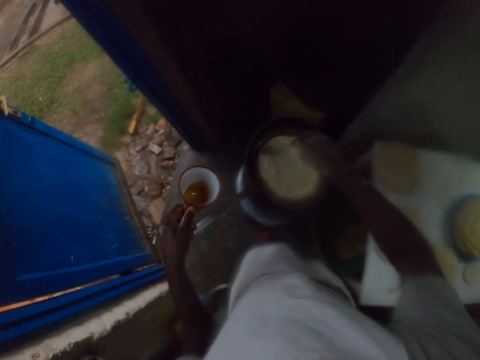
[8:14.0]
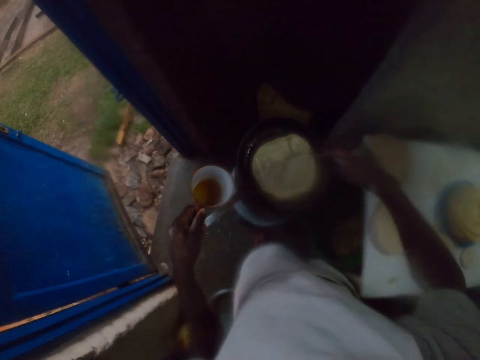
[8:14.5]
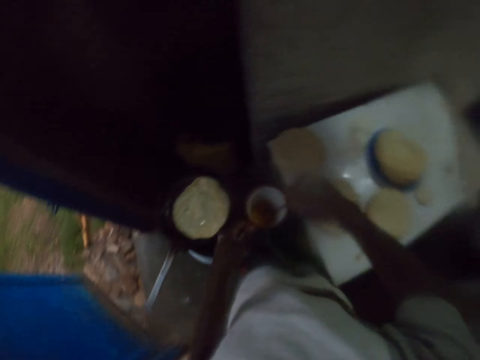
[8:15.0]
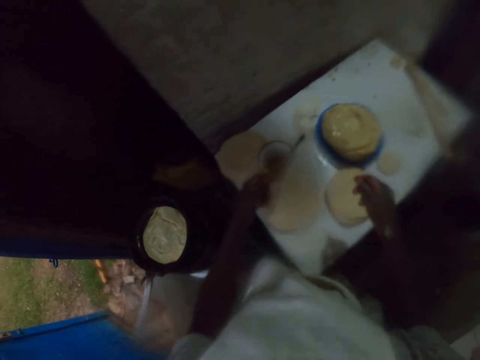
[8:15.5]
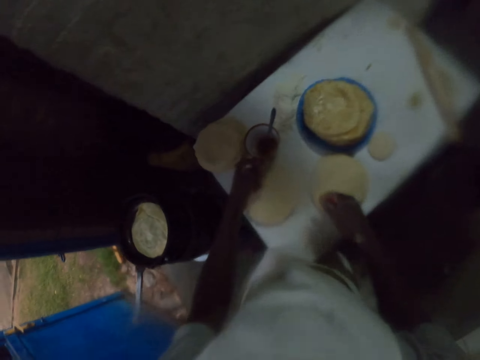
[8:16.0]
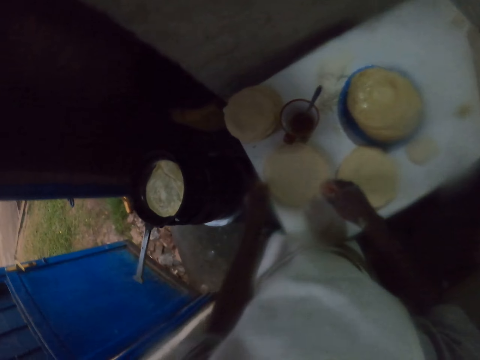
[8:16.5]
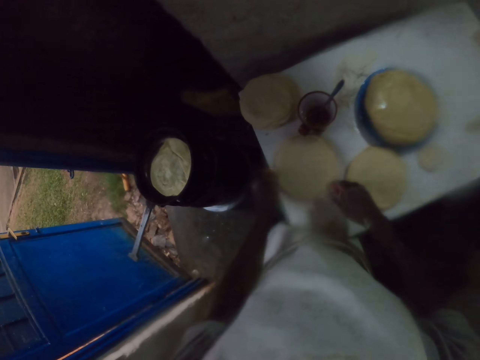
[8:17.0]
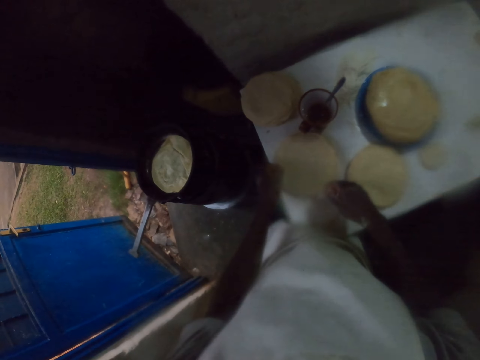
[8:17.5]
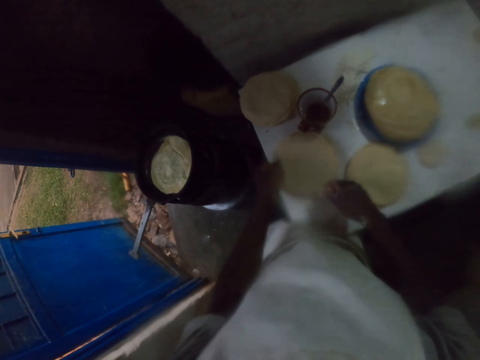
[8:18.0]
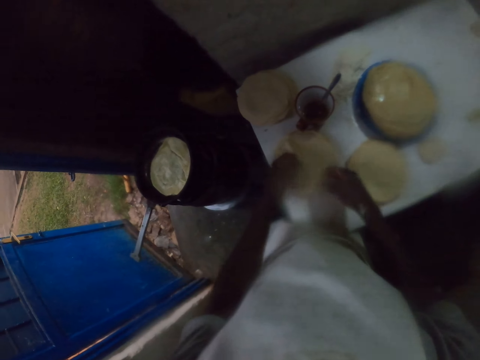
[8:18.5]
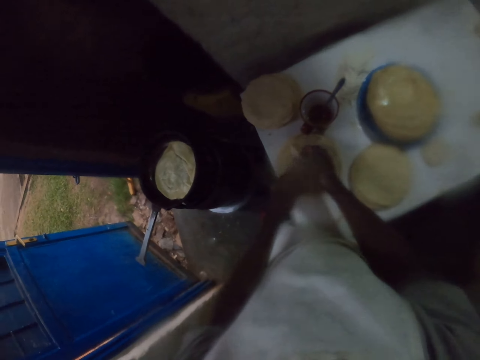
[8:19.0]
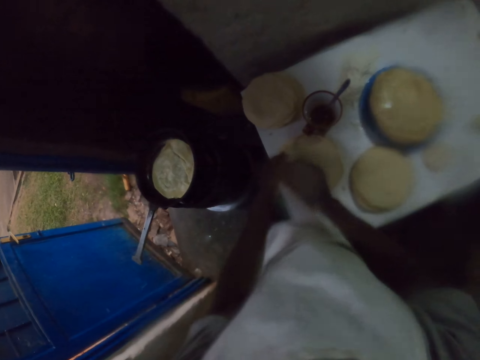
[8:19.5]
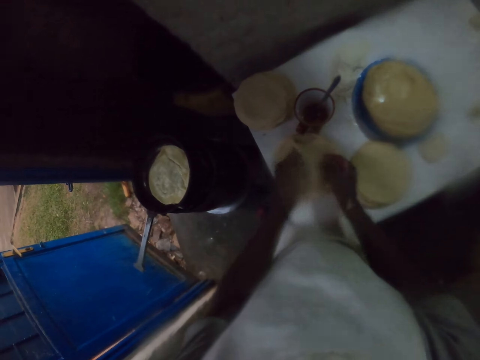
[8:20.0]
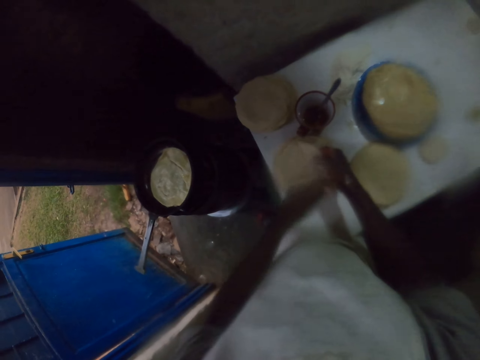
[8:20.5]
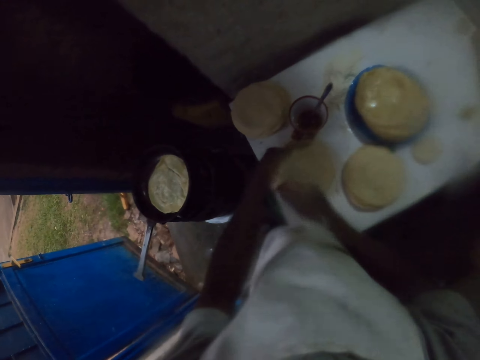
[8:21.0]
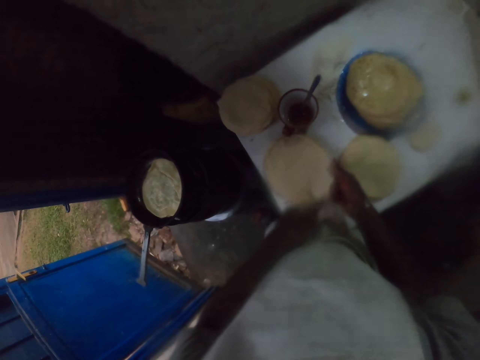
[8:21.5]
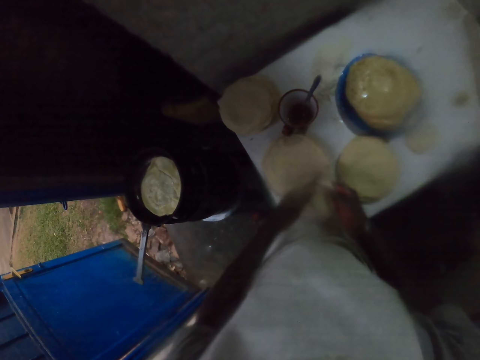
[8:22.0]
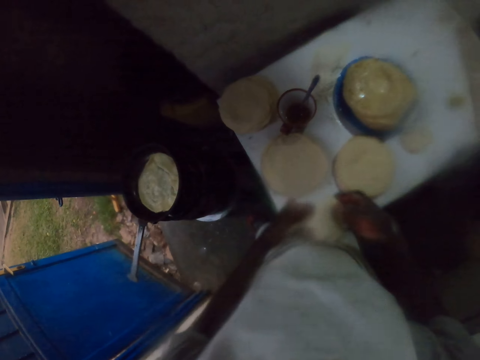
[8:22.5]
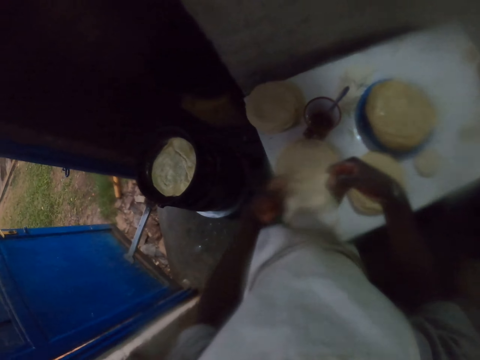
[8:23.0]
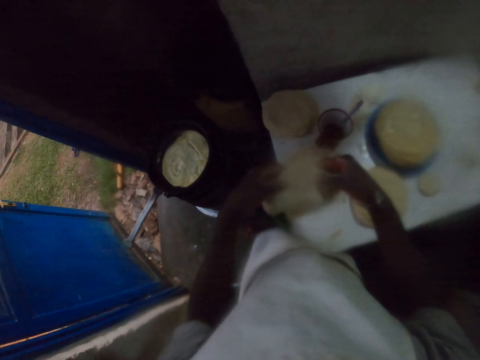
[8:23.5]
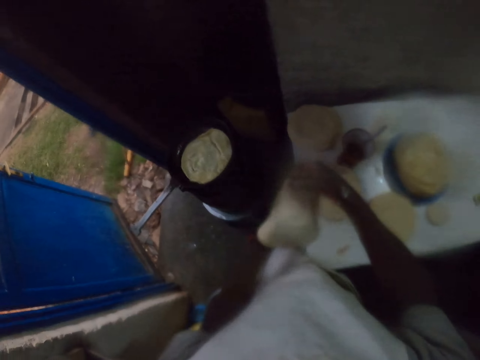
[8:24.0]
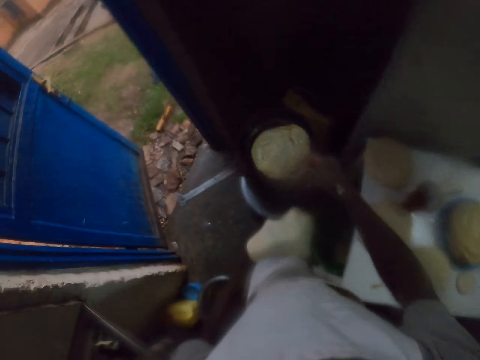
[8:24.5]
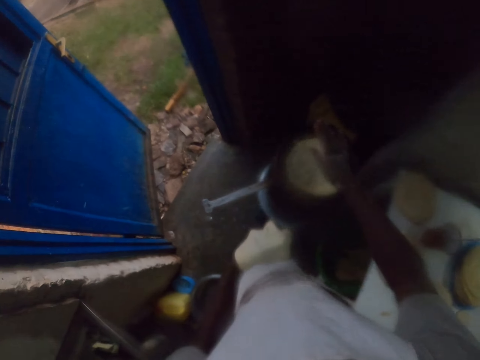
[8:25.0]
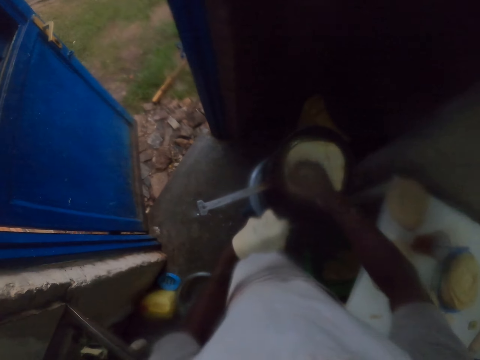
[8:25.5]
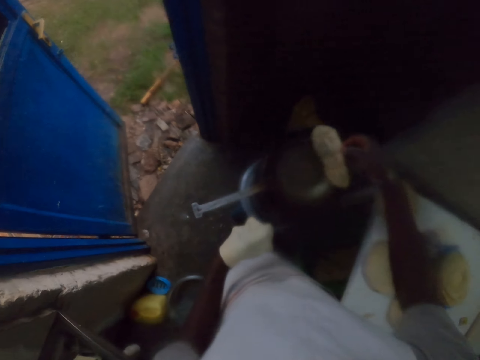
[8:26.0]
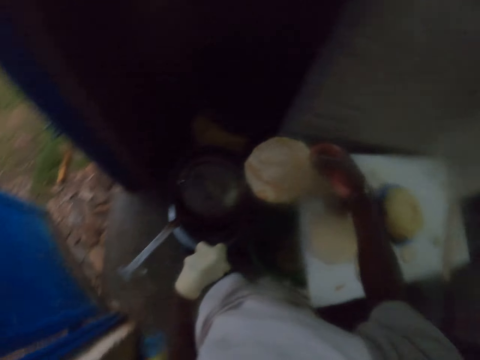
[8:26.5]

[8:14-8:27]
The camera wearer spins a chapati on a pan with a spoon. They put the spoon in a cup with cooking oil. They put the cup on a table. They pick uncooked chapati from the table. They turn a pastry on hand. They turn the pastry on the pan. They lift a cooked chapati from the pan.

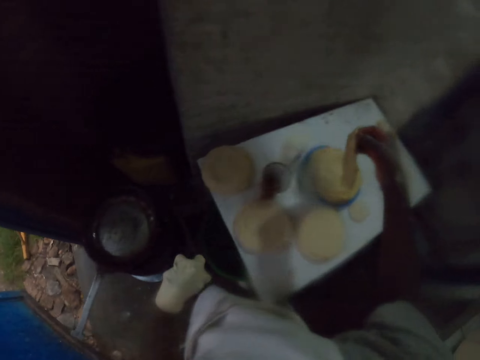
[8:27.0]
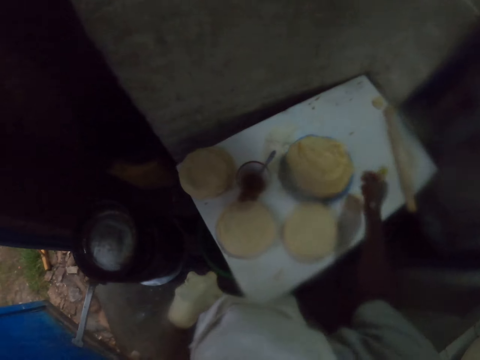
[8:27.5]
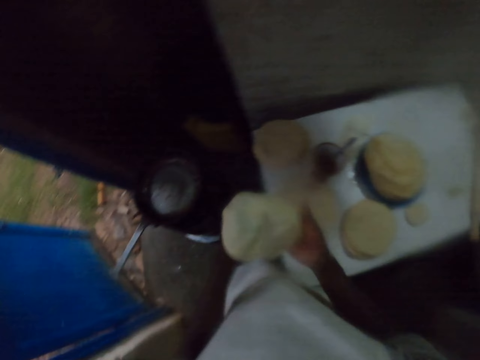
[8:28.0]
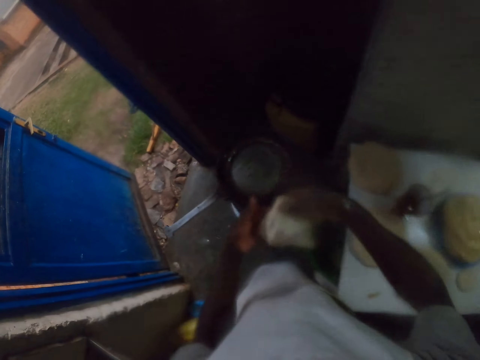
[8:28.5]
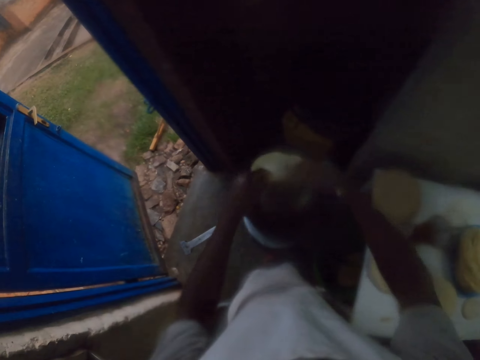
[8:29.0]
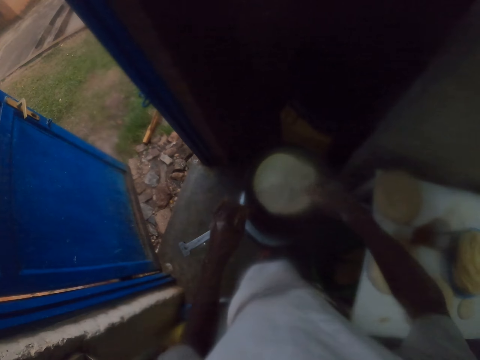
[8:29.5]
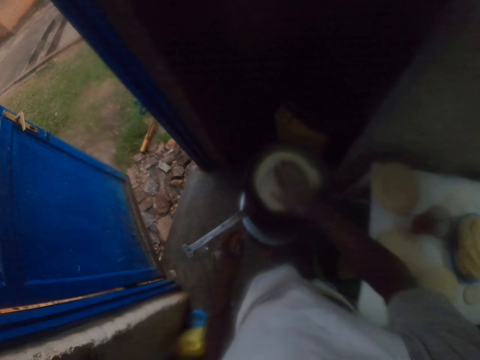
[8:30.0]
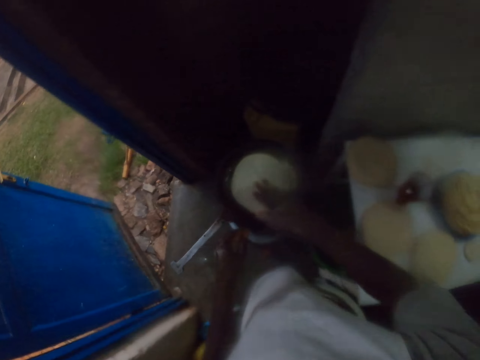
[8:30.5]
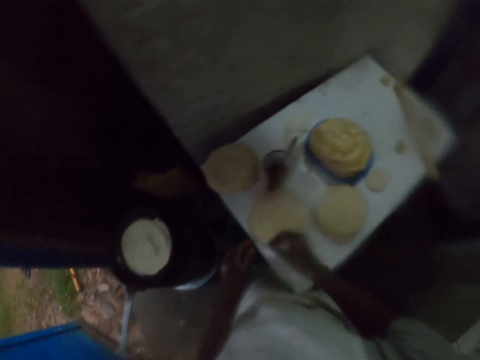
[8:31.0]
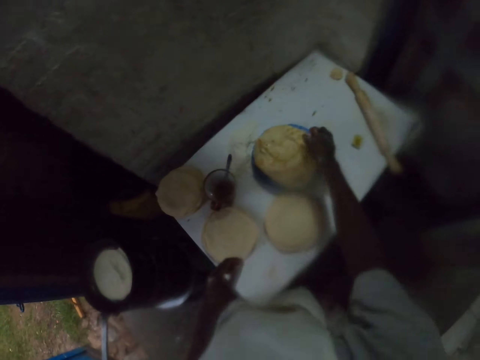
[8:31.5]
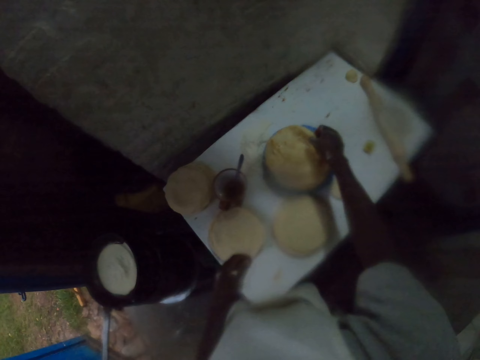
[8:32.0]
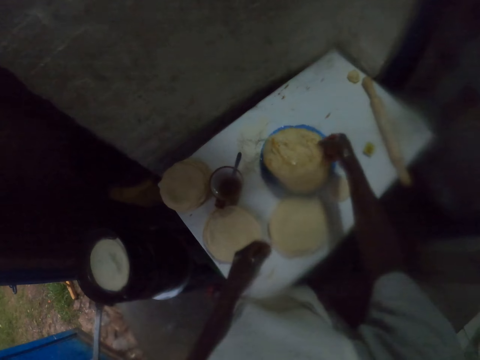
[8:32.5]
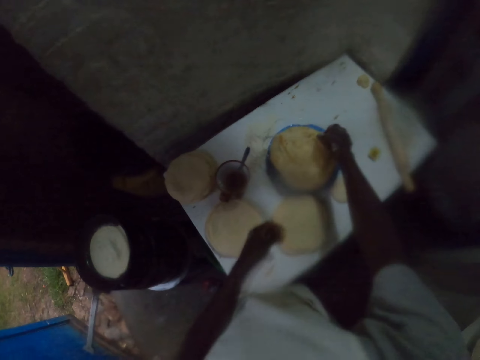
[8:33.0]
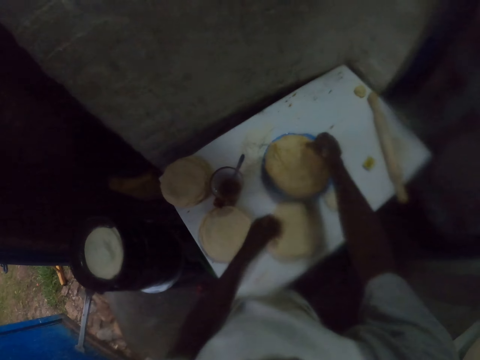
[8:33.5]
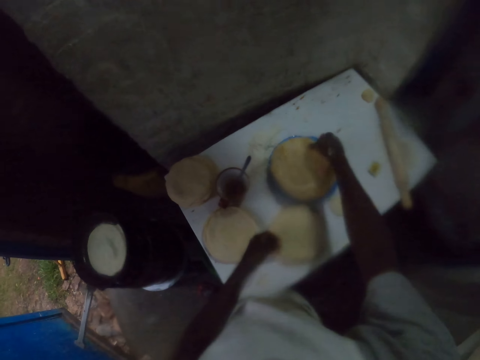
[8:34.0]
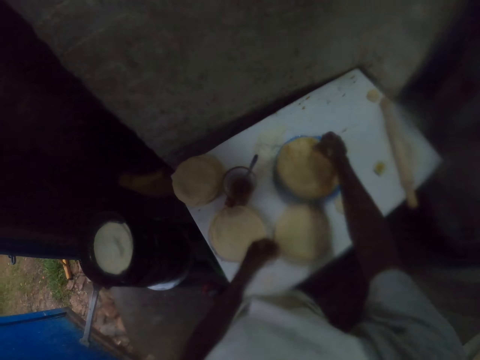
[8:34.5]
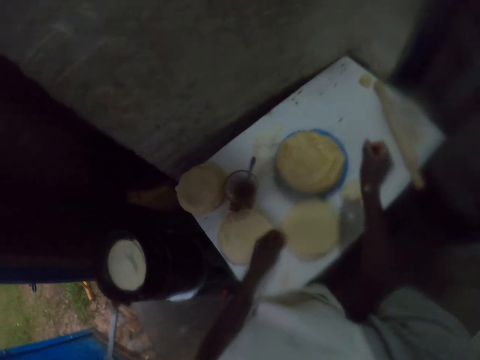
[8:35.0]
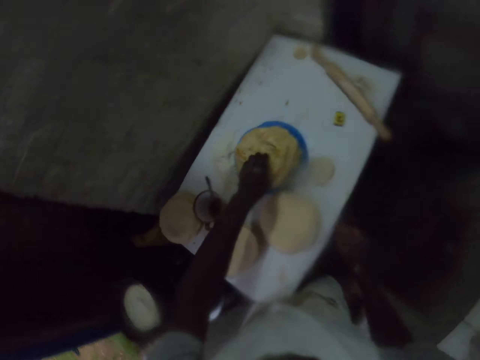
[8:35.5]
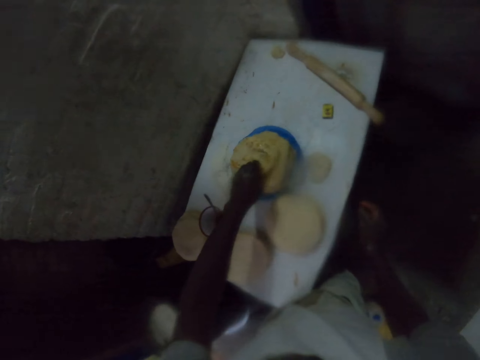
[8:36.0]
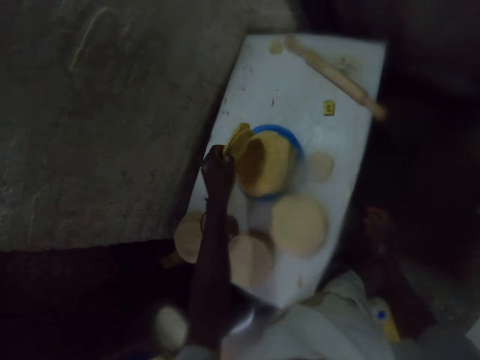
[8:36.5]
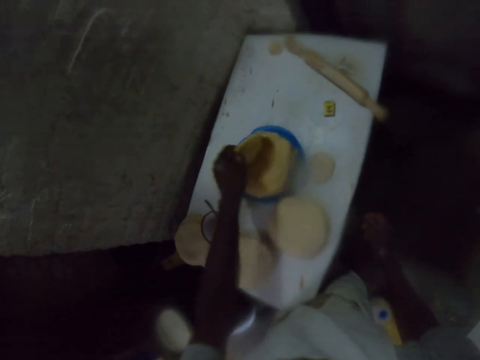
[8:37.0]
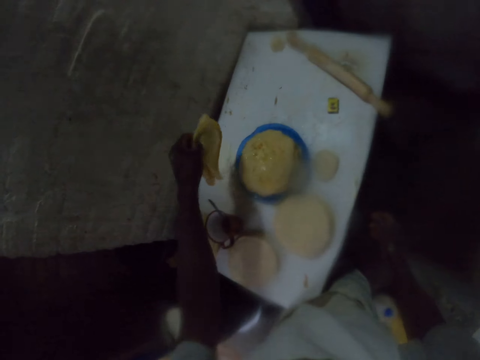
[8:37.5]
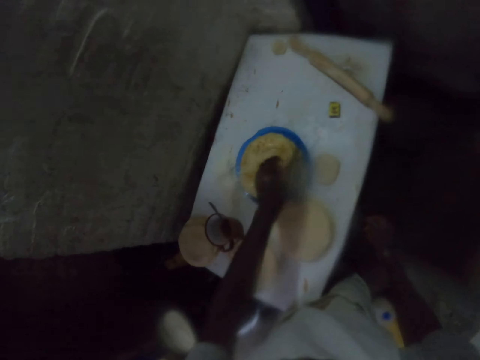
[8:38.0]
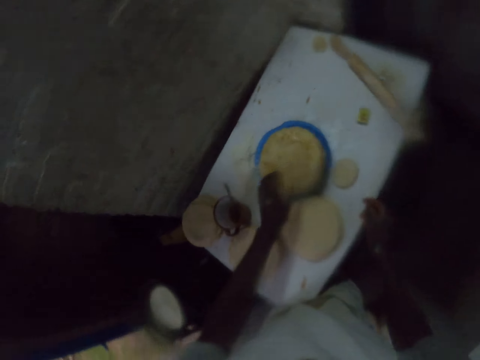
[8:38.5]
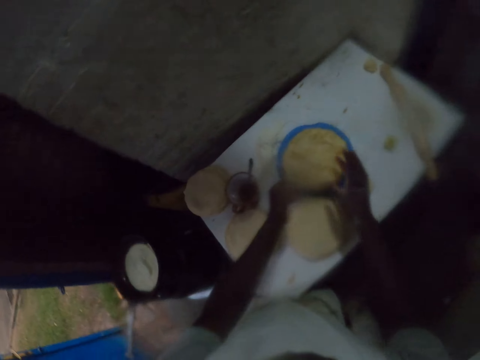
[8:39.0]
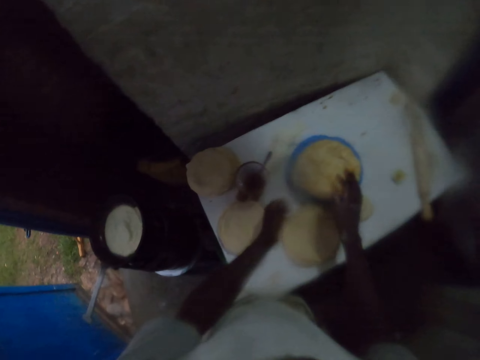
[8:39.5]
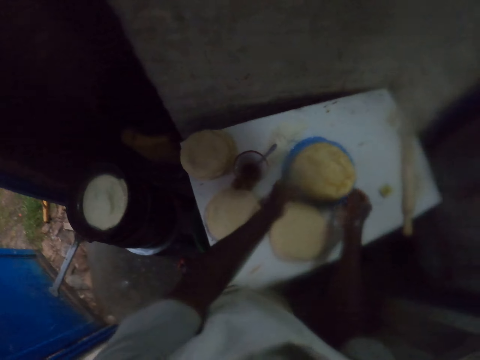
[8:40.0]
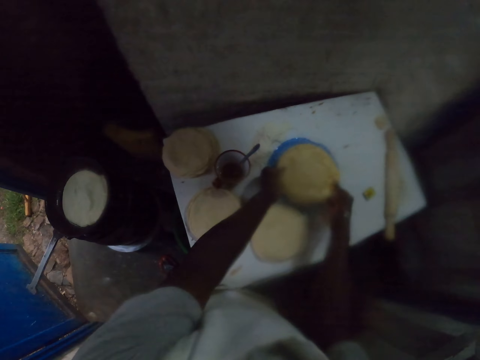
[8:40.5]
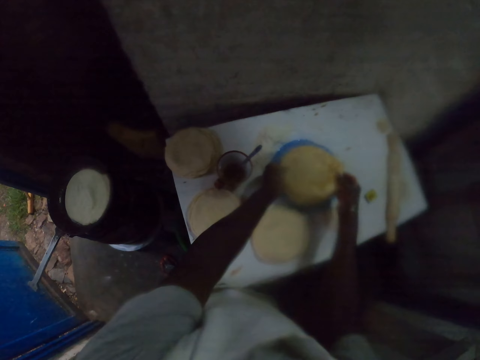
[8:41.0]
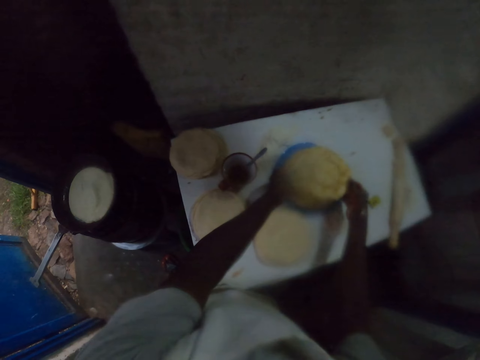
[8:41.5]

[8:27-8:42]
The camera wearer puts the chapati on a table or plate with his right hand. He holds uncooked chapati with both hands. He puts the uncooked chapati in a pan. He spins the chapati on the pan with his right hand. He arranges cooked chapatis on the plate with his right hand. He arranges the cooked chapatis with his left hand. He arranges the cooked chapatis with both hands.
